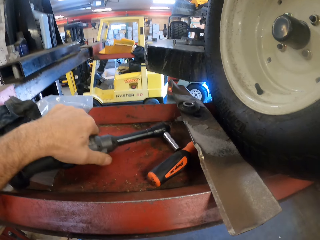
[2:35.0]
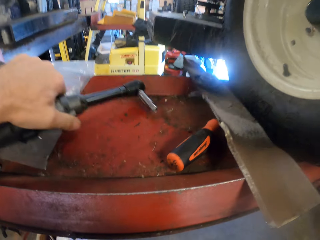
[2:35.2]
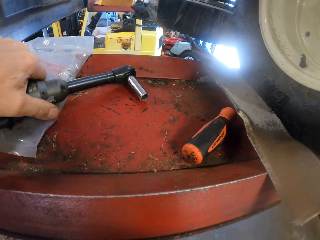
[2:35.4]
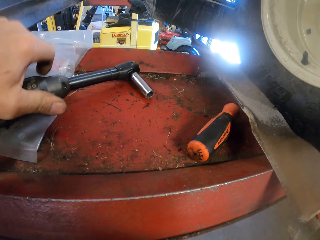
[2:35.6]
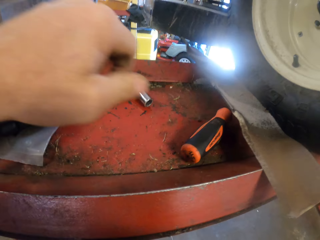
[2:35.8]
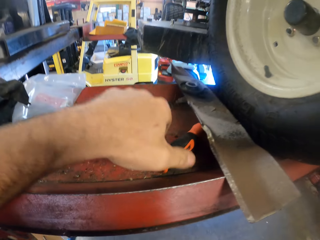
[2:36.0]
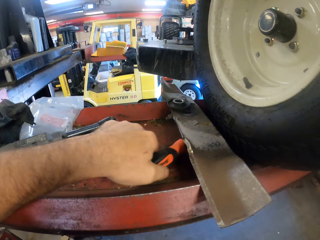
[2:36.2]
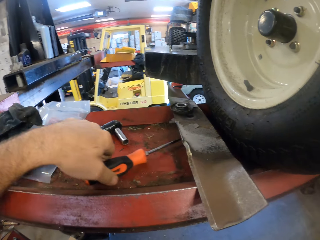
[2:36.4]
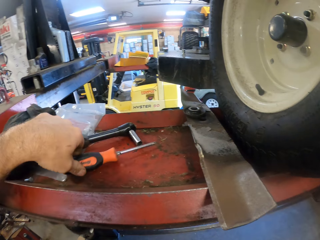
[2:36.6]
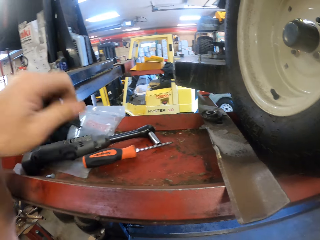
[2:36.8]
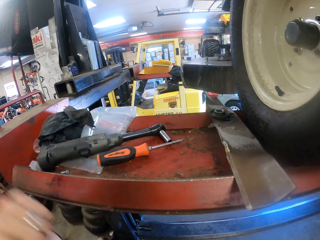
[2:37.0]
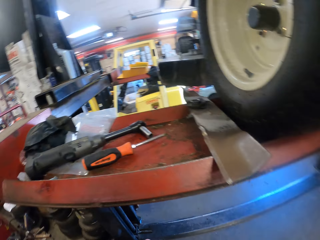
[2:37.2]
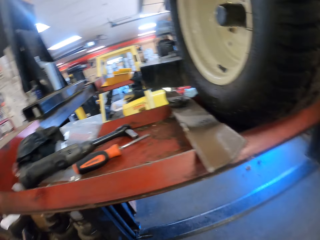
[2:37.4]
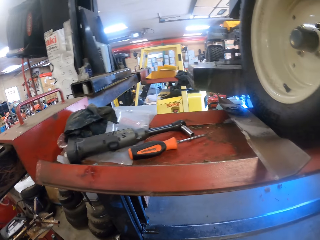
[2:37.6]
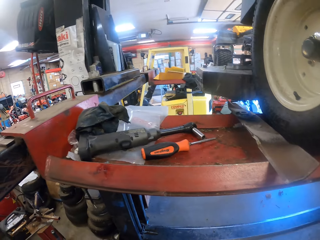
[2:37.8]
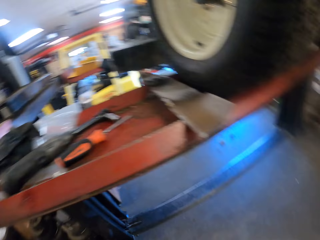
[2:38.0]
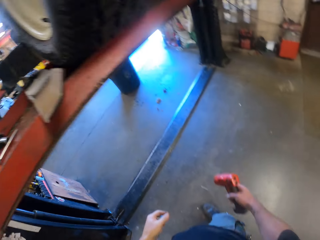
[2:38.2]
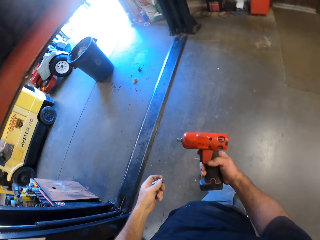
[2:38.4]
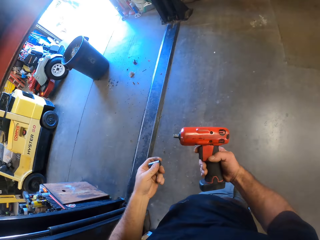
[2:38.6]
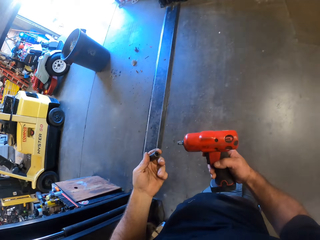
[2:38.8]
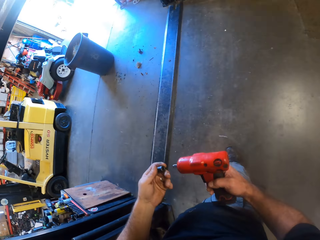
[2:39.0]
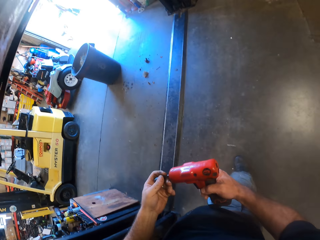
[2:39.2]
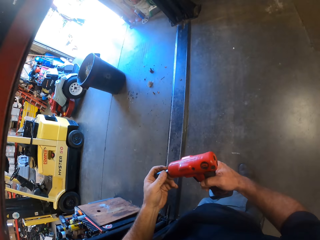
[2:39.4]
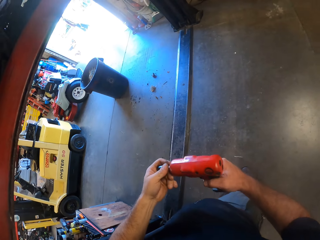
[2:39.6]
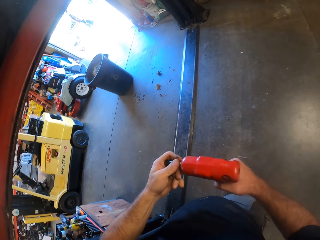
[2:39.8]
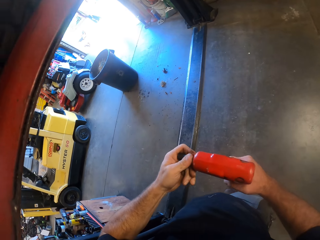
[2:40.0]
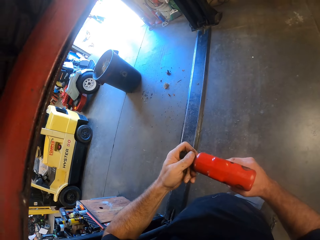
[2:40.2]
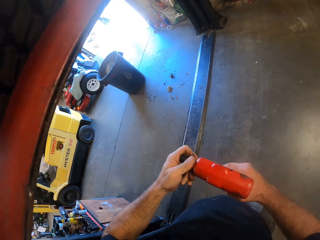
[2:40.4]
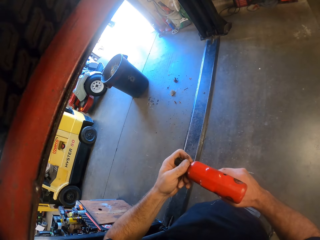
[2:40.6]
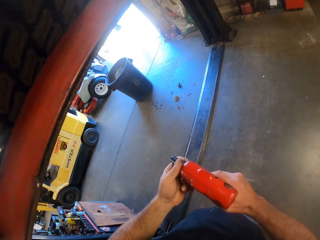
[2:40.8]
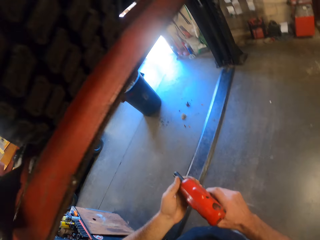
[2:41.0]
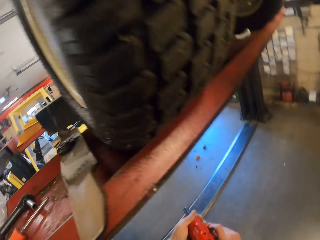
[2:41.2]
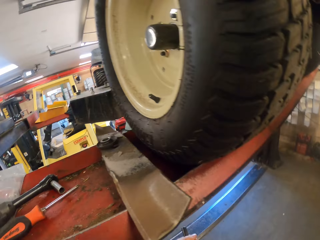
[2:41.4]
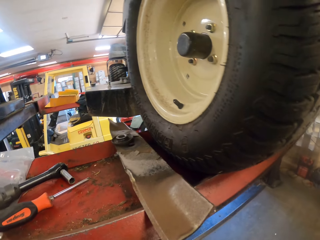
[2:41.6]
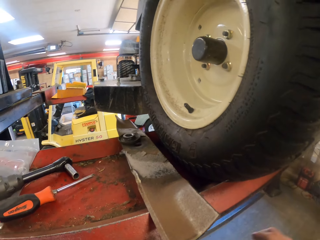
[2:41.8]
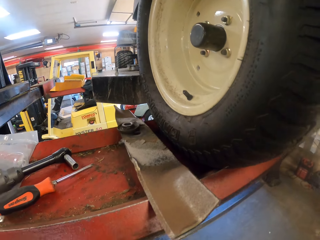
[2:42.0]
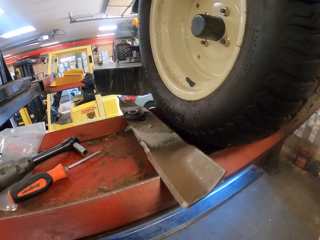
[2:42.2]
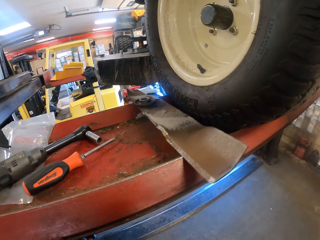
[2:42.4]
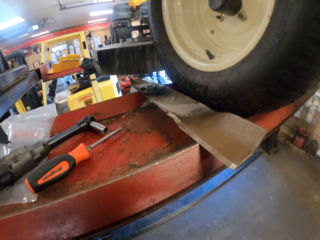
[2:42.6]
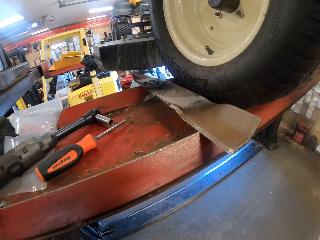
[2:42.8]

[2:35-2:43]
The camera wearer drops the cloth in his left hand on the rail of the car lifter. He adjusts the bolt remover on the rail of the car lifter with his left hand. He adjusts a screwdriver on the rail of the car lifter with his left hand. He looks around. He inserts the bolt extractor on the tip of a combi drill with both hands. He looks around and adjusts the camera.
